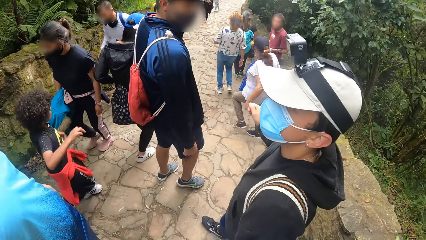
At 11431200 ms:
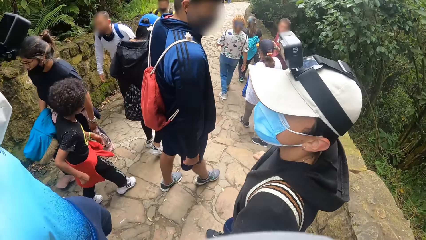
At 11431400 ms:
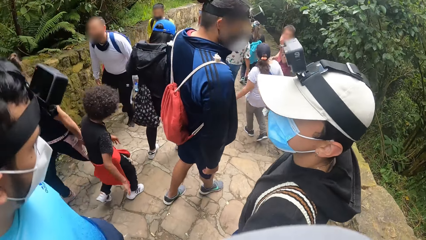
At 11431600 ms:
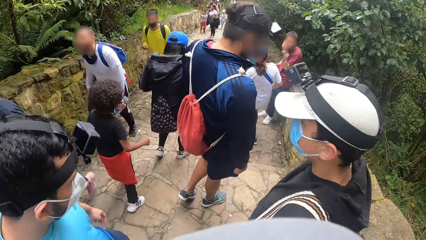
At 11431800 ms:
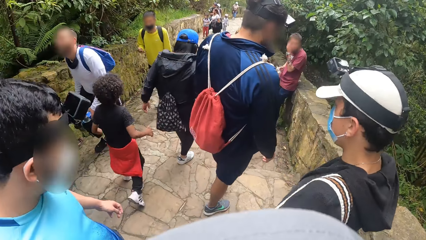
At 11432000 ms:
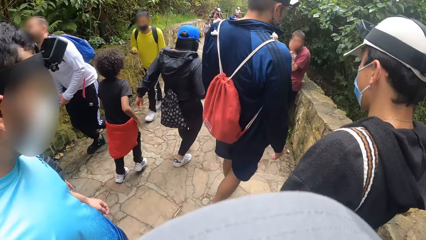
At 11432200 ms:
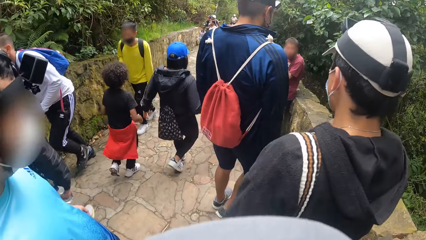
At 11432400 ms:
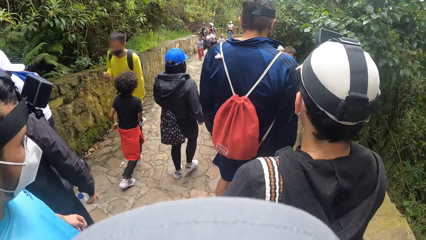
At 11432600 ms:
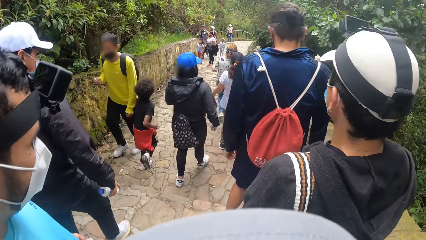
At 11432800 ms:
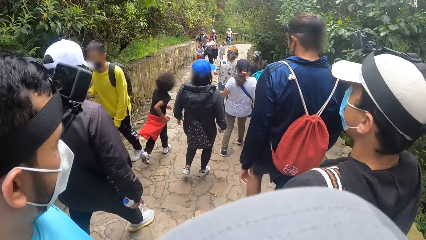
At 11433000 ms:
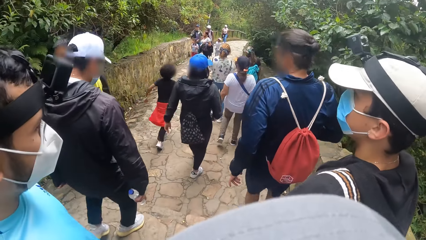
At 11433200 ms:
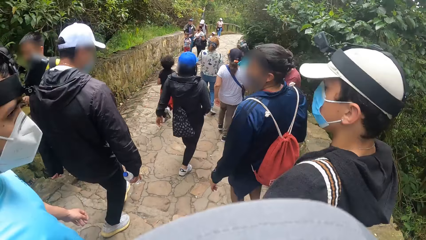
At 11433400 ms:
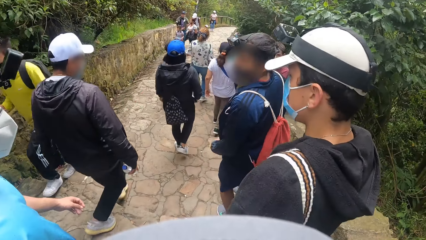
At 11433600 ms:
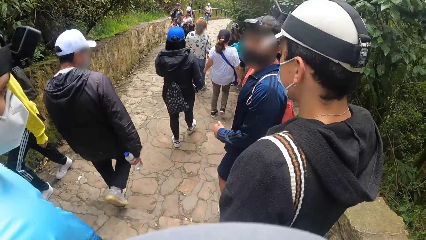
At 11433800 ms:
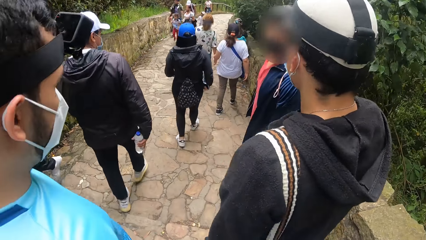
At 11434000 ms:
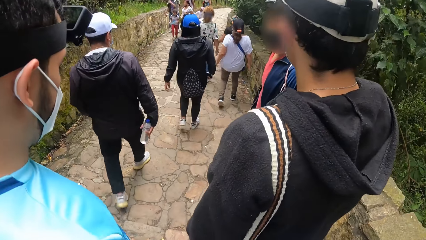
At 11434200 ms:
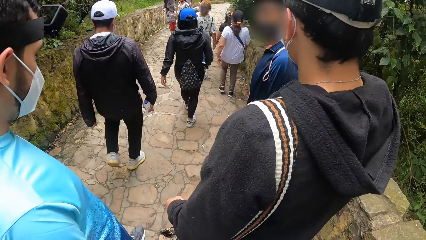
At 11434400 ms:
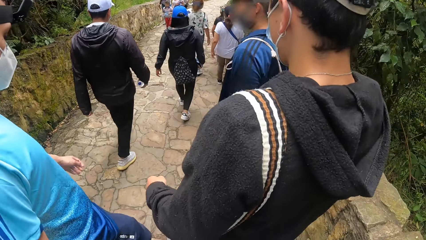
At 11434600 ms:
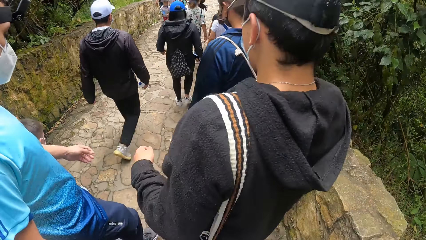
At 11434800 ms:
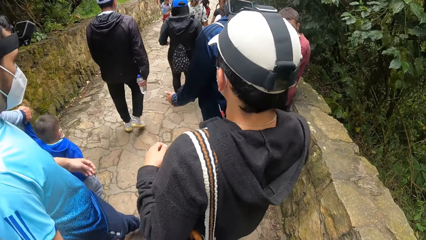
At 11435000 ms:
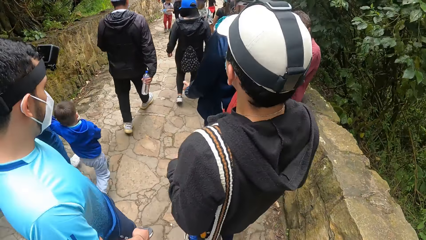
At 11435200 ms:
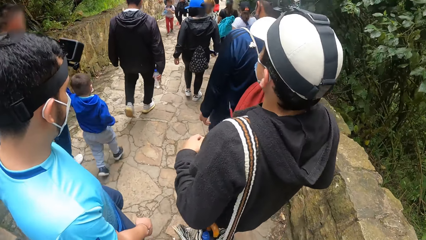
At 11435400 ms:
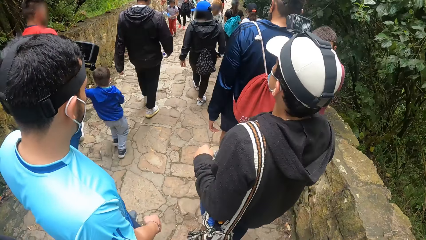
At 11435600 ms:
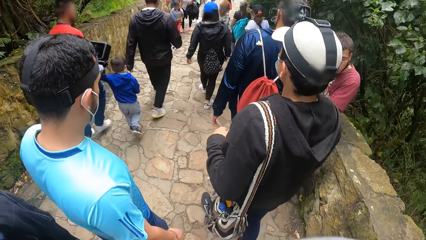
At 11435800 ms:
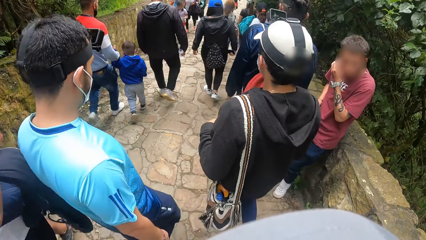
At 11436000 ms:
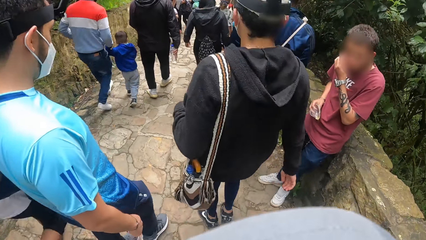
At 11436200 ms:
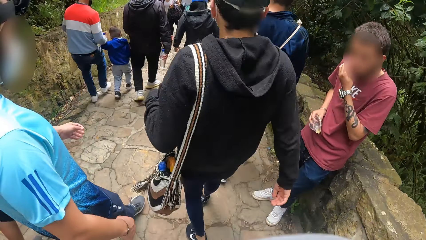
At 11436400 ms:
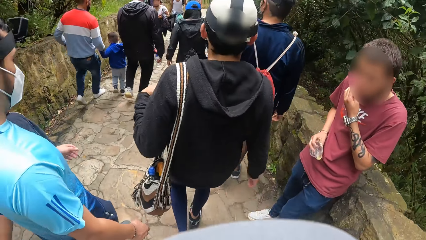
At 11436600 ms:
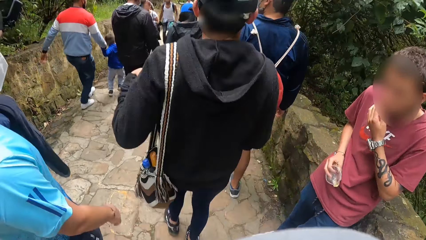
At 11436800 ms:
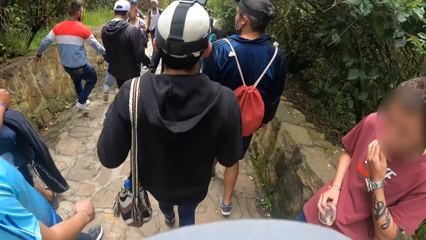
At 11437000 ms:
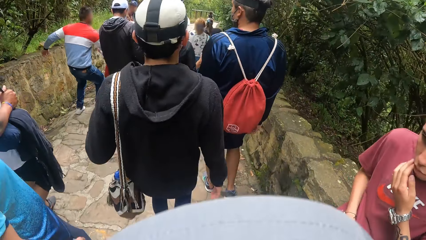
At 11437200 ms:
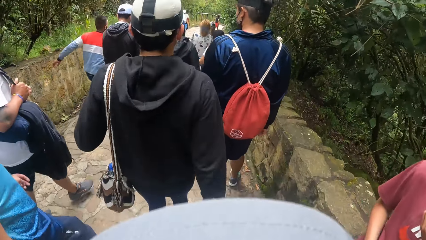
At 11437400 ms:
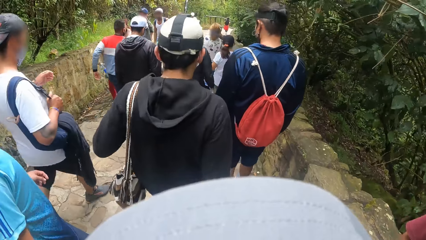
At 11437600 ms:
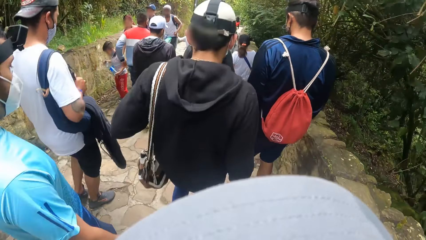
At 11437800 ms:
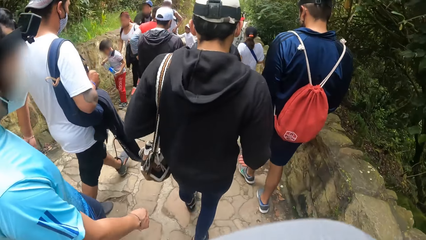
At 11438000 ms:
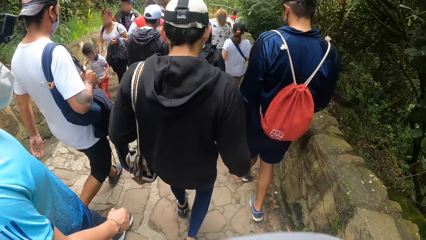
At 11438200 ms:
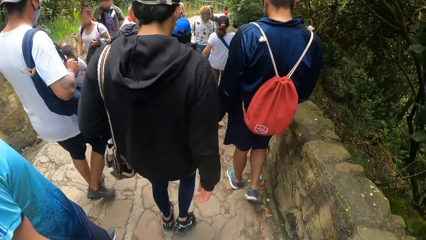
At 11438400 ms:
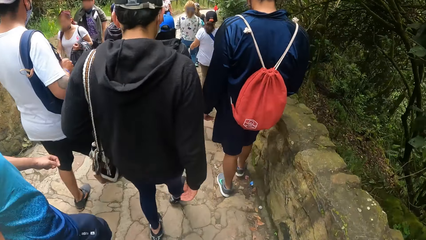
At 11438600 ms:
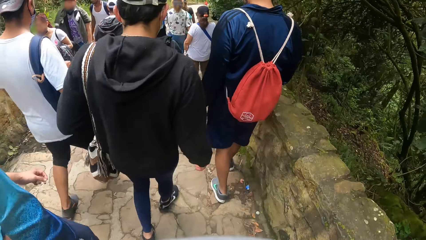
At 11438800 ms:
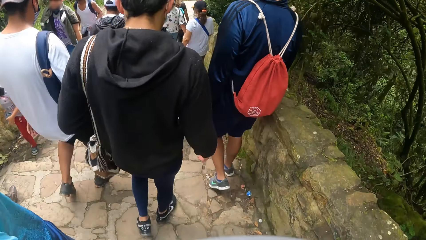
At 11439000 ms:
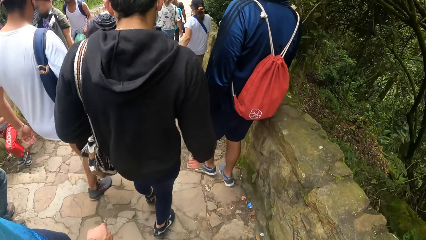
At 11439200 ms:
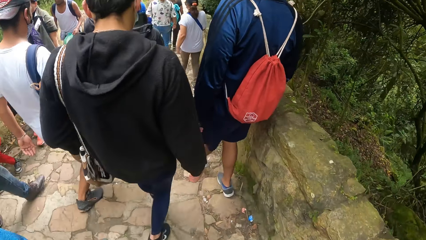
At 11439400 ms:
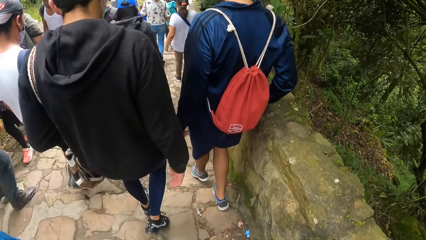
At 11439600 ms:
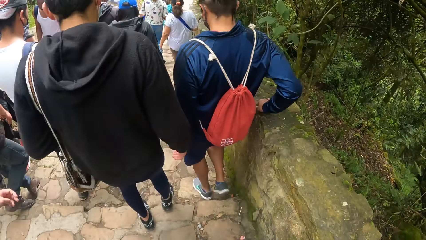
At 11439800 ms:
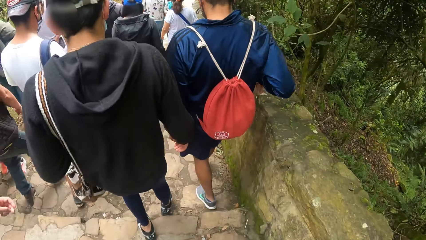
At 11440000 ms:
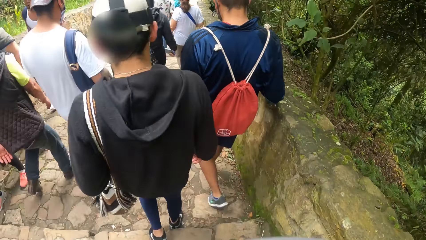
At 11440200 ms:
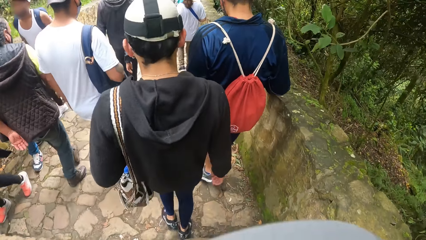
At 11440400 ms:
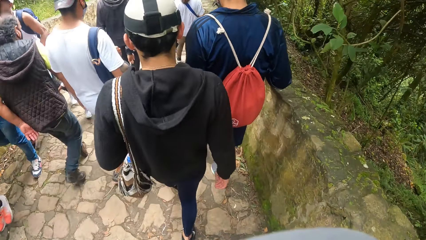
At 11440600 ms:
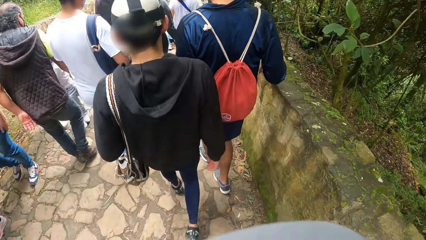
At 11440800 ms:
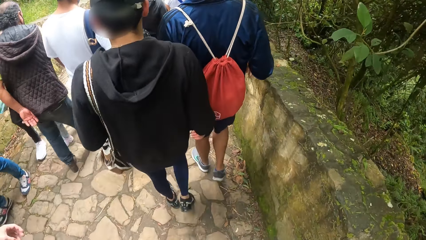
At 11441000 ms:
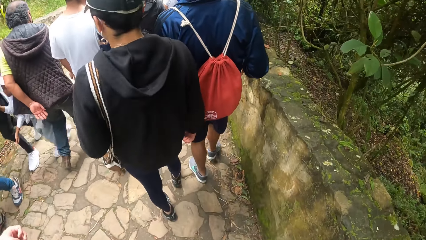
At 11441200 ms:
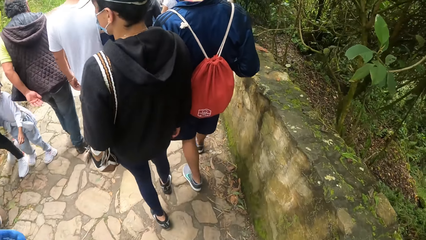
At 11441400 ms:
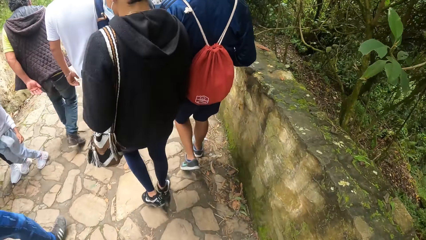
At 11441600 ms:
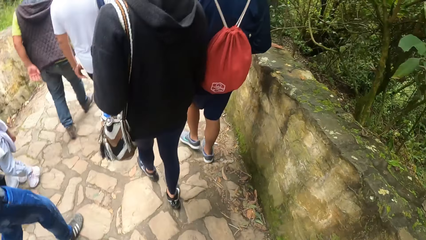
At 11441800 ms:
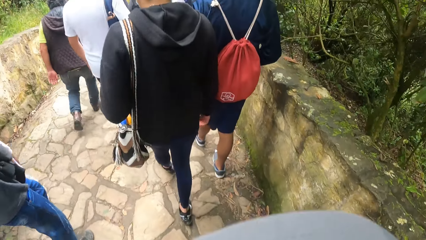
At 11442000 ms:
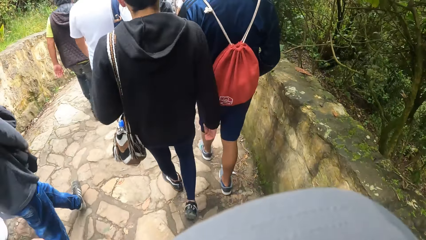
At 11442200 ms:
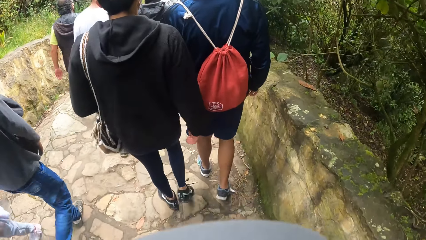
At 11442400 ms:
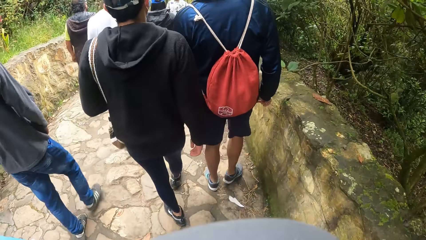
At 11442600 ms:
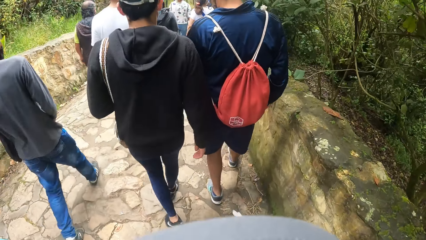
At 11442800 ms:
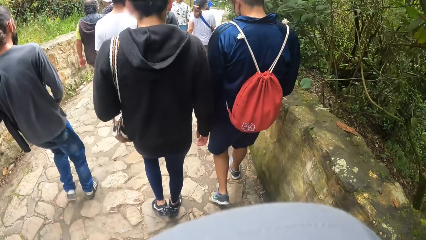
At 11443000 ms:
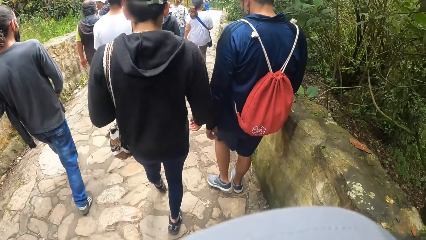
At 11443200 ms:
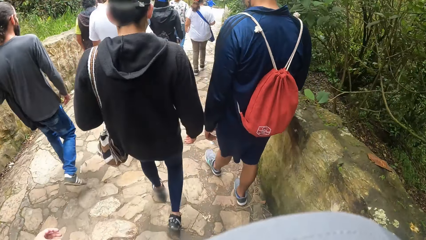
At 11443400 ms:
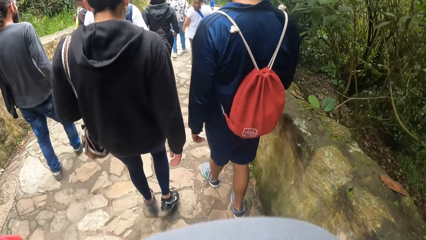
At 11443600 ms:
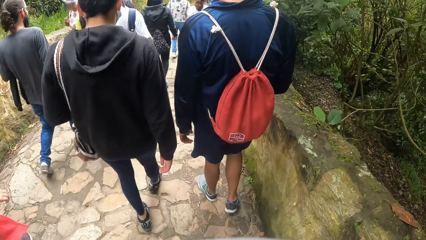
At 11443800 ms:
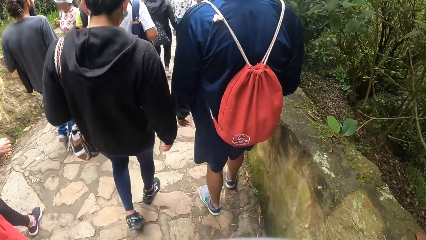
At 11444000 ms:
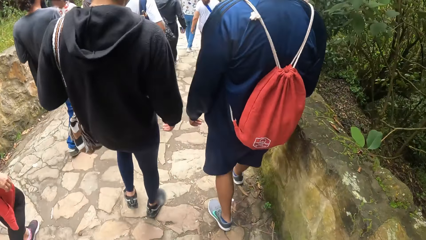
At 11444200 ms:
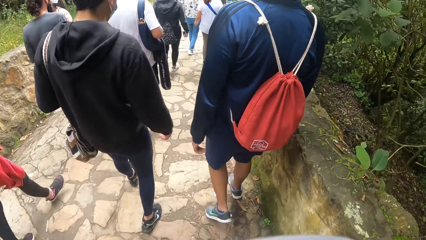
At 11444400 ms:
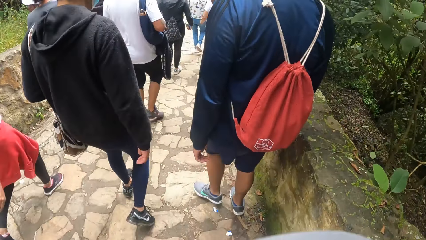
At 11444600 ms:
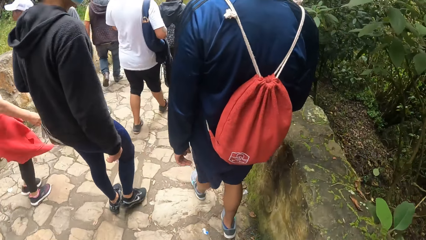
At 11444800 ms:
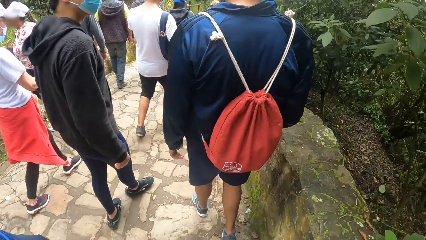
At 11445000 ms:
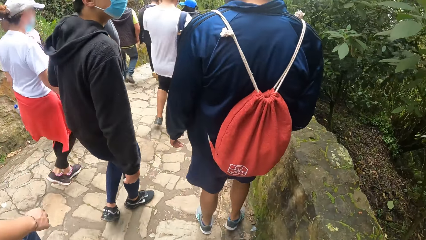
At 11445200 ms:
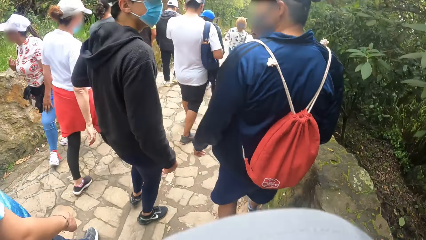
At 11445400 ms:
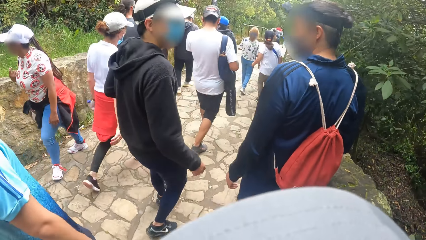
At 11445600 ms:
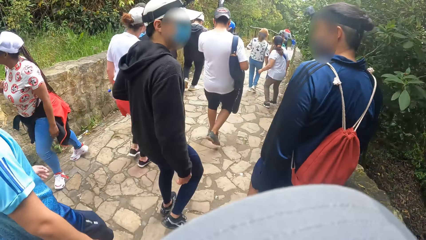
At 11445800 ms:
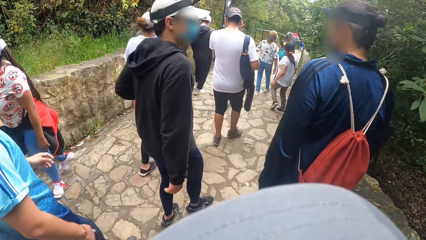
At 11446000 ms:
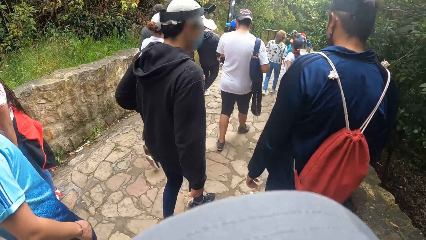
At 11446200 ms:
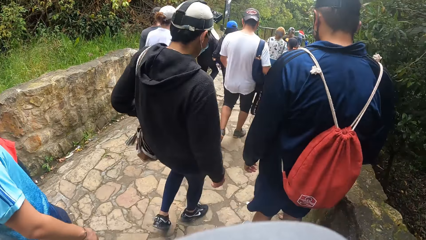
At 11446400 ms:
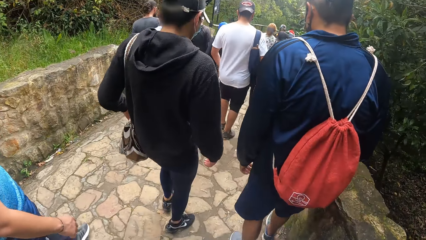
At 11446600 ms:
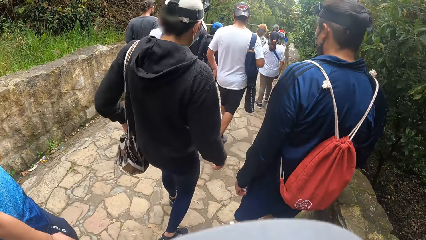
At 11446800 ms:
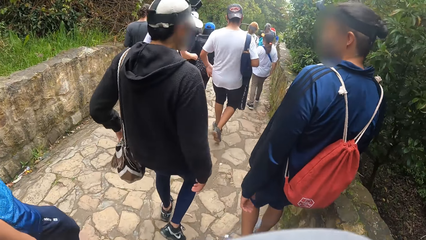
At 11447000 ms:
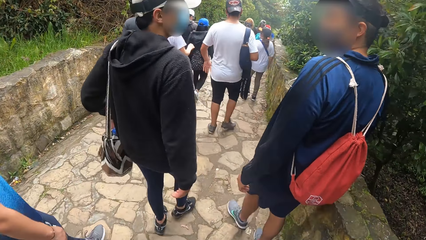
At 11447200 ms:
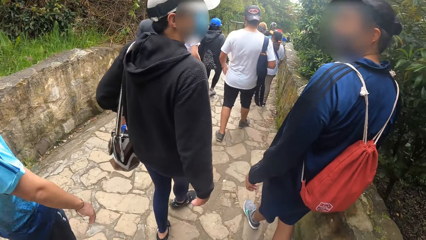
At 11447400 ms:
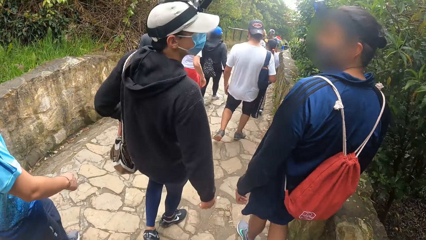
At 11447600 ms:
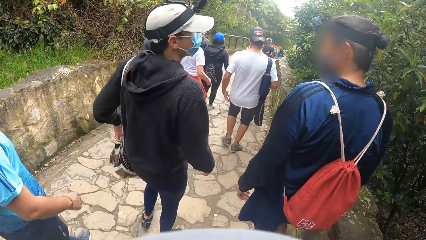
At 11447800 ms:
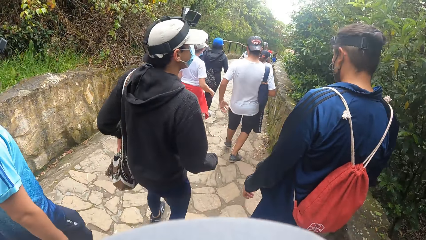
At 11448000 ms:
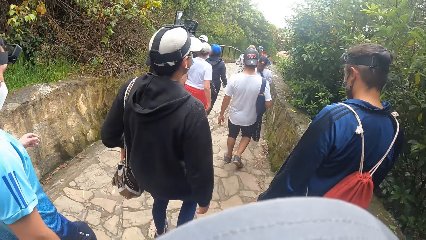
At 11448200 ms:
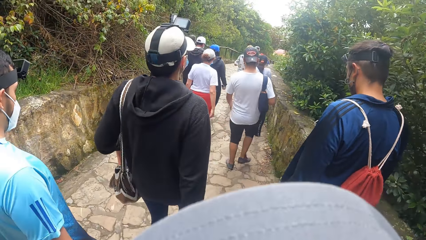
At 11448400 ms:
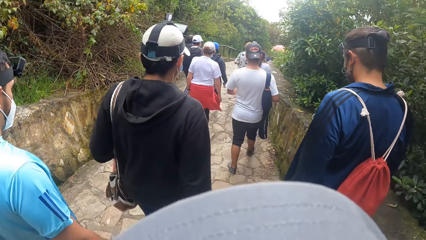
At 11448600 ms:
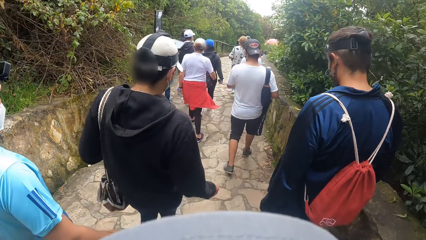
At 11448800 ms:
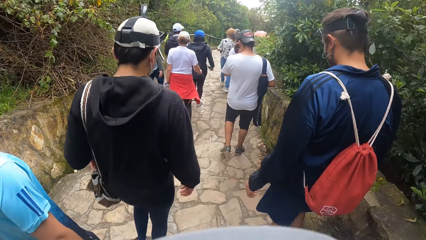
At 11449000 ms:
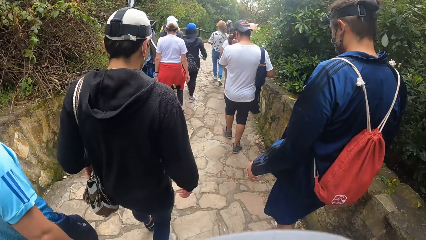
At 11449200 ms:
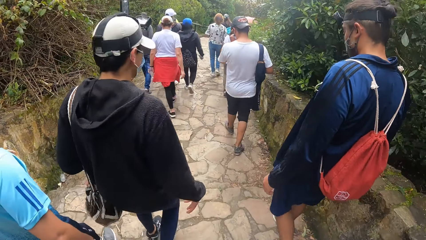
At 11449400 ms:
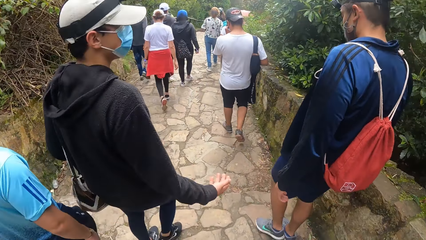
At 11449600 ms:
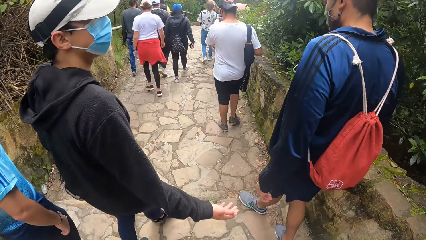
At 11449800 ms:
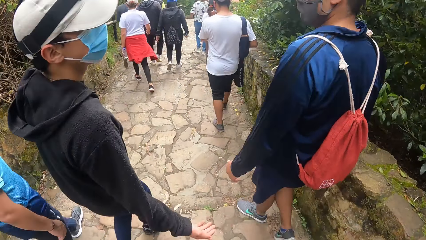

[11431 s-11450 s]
The man turns towards another man. A third man touches a wall with his right hand. The second man walks past the camera wearer.
